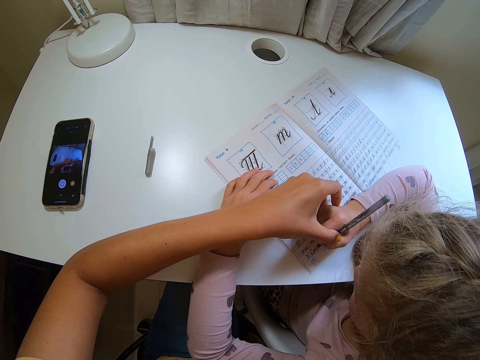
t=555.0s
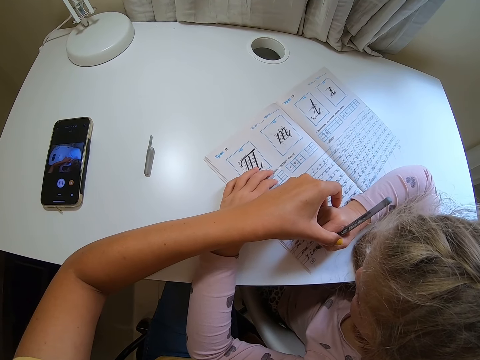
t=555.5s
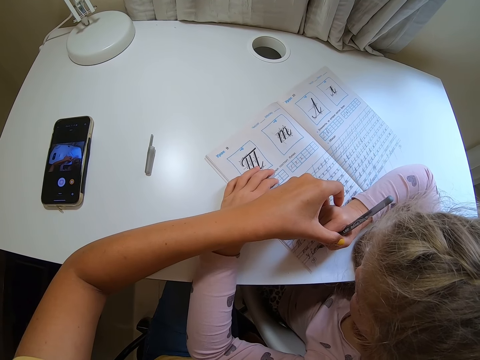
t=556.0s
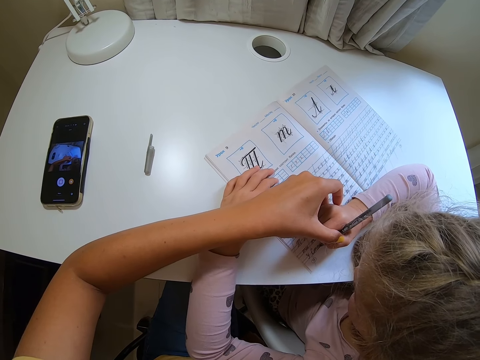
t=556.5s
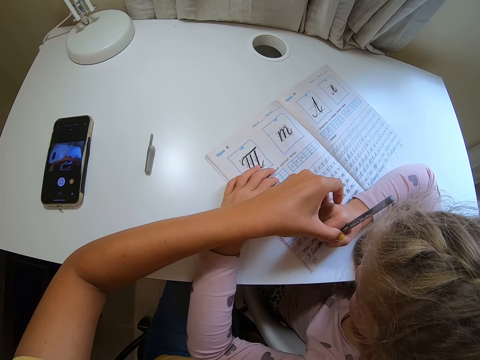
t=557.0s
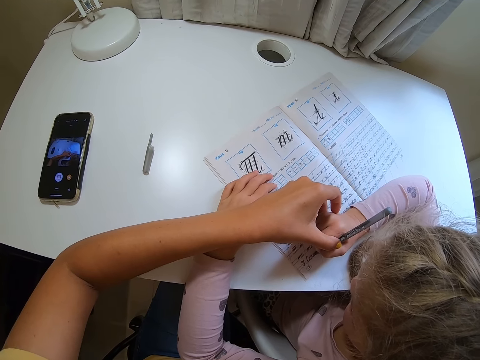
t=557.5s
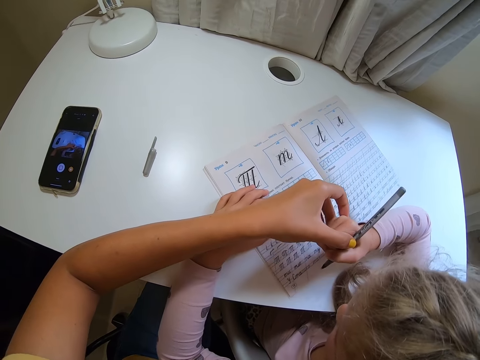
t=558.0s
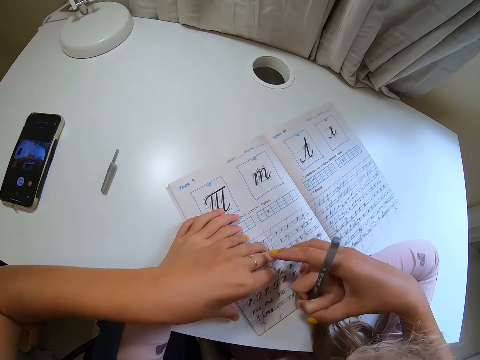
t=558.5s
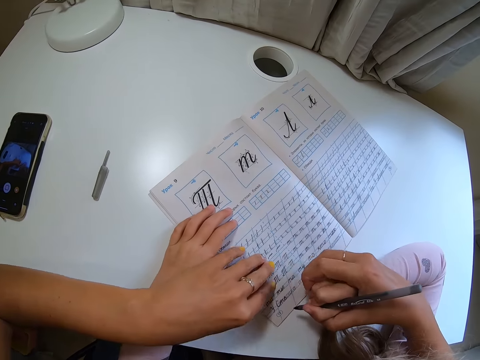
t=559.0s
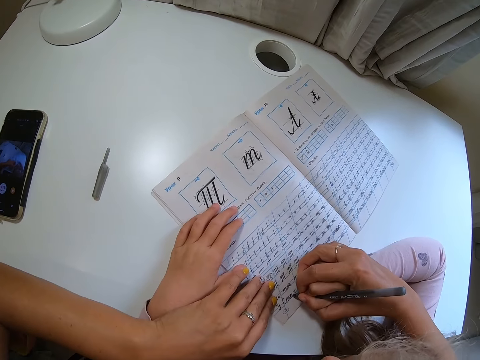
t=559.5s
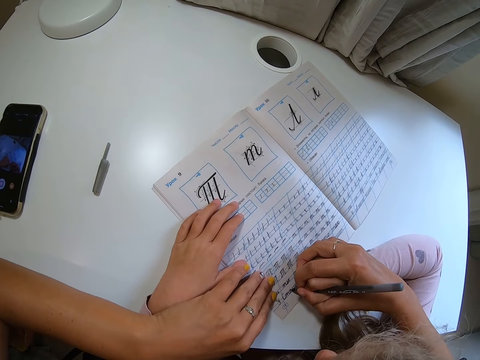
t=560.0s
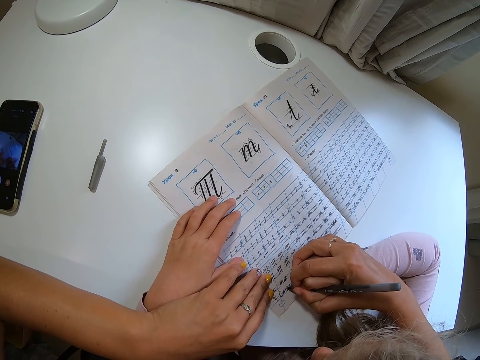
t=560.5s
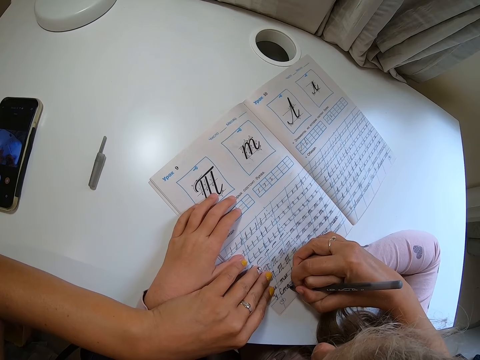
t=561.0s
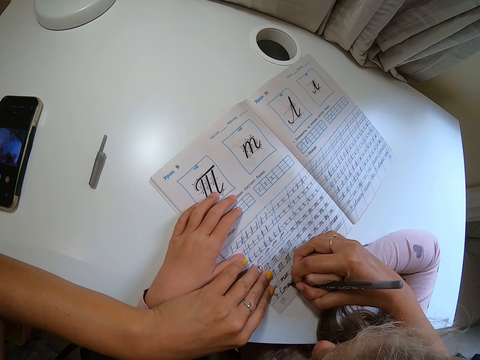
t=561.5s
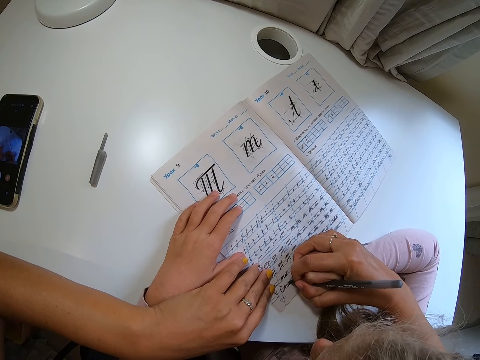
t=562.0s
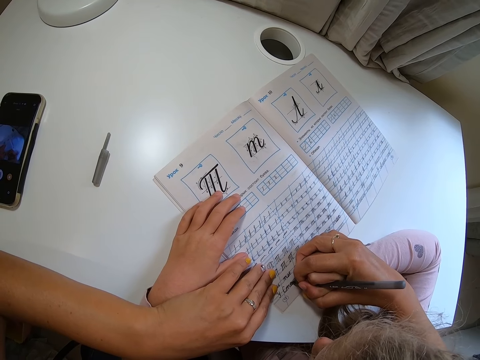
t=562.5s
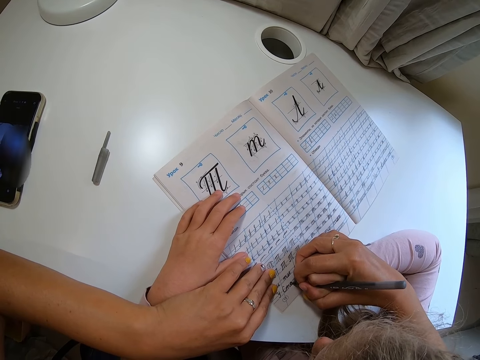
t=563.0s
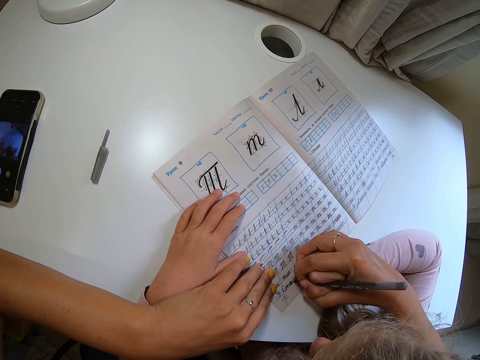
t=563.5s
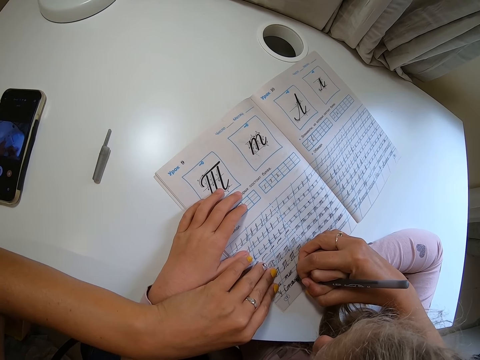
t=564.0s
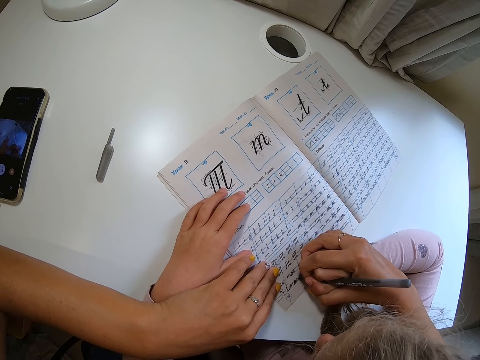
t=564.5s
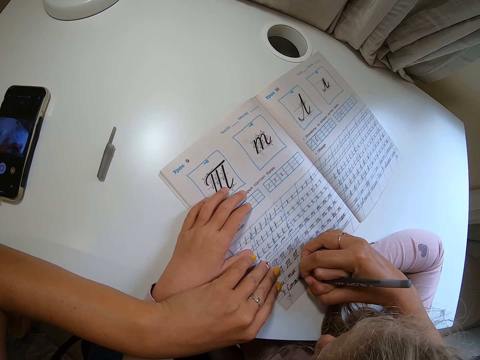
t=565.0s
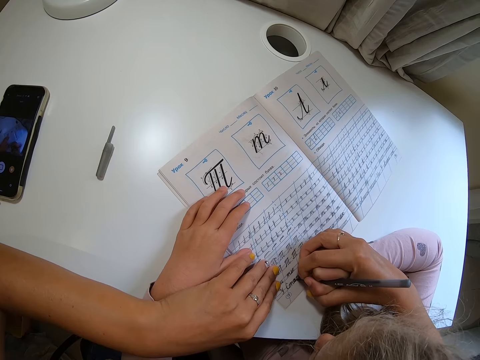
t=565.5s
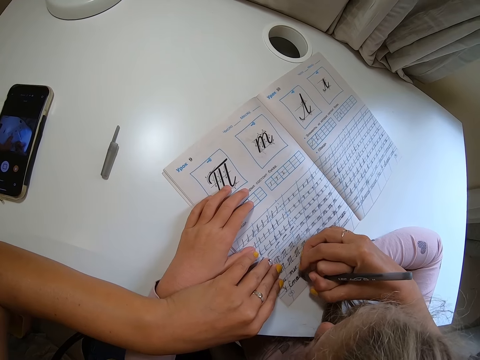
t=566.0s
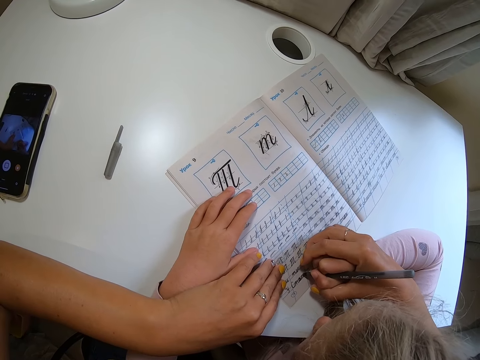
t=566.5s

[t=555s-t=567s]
A child lifts a pen. The camera wearer holds the right hand of the child with her right hand. She moves a book. The child writes on the book. The camera wearer writes on the book with the child.

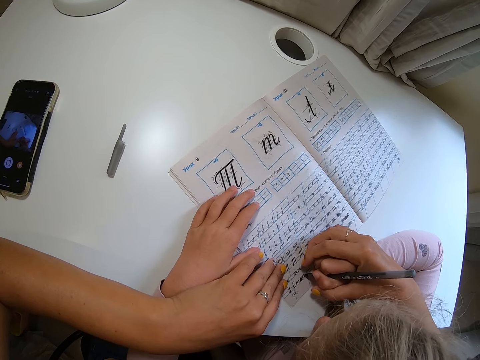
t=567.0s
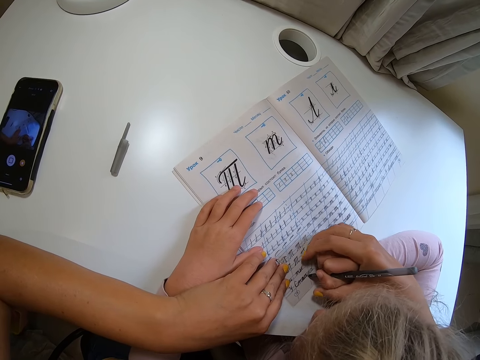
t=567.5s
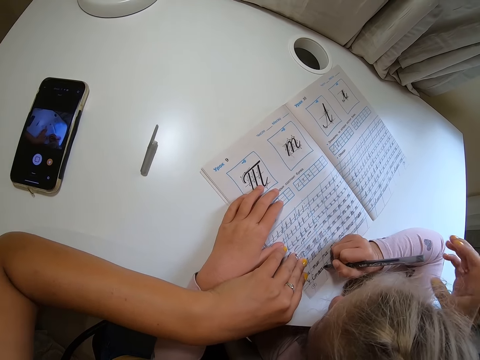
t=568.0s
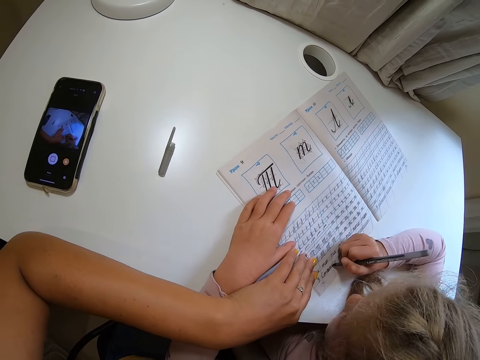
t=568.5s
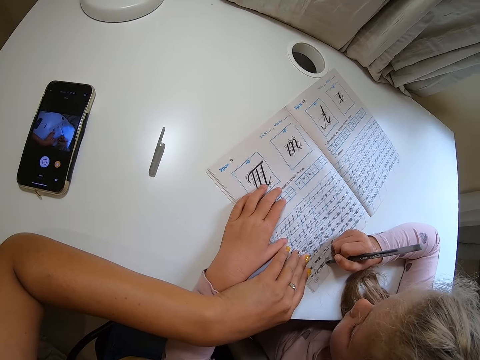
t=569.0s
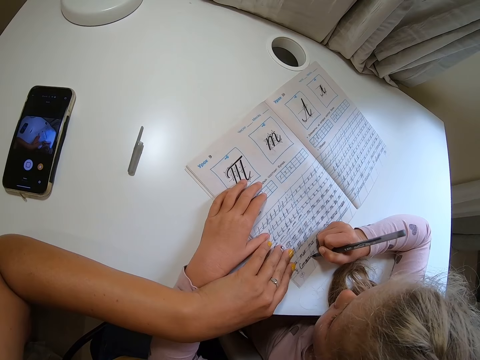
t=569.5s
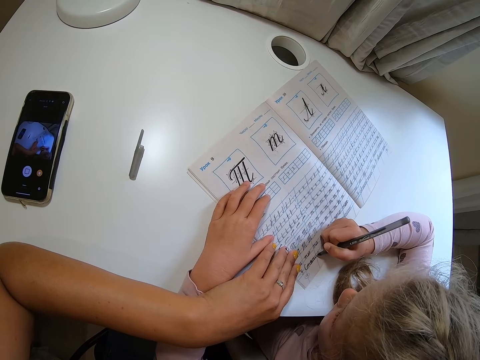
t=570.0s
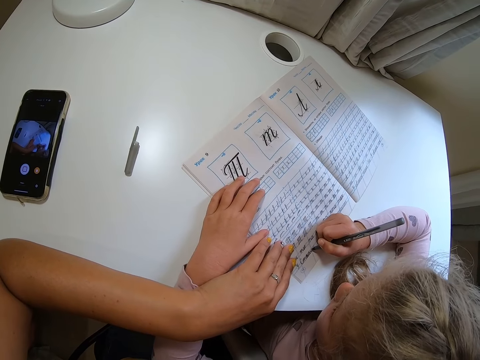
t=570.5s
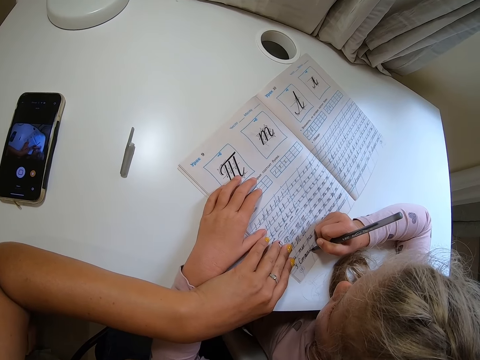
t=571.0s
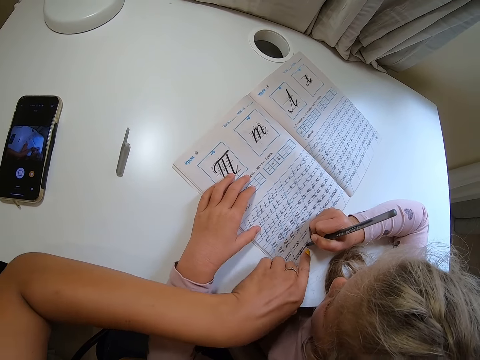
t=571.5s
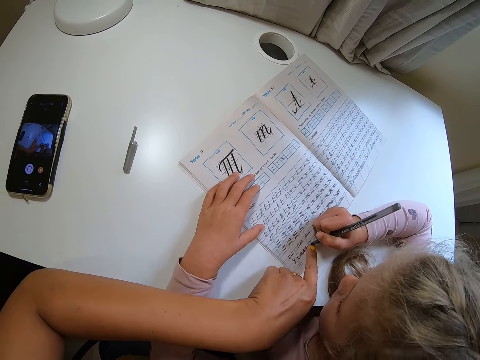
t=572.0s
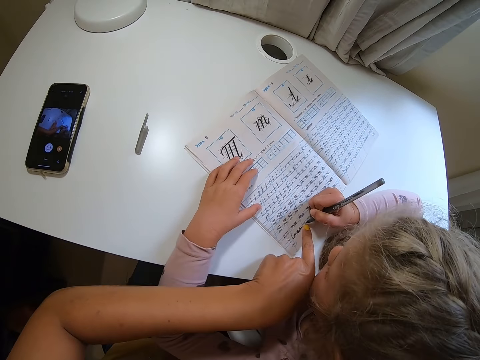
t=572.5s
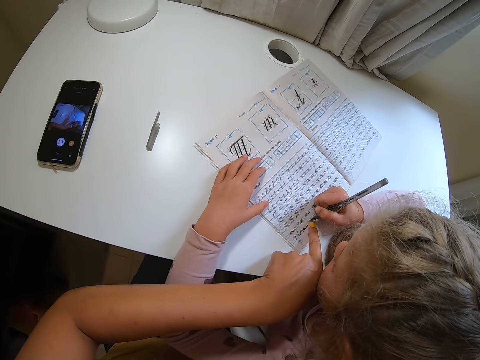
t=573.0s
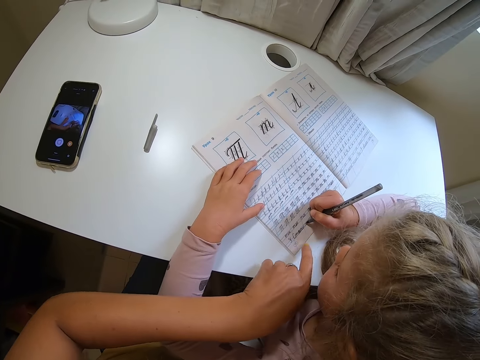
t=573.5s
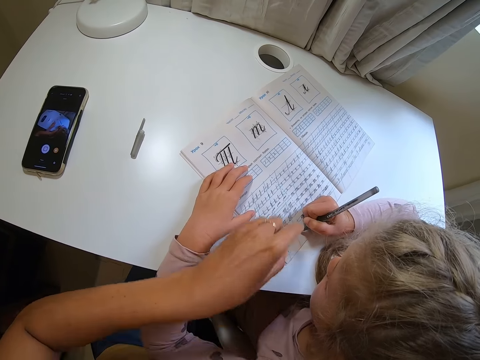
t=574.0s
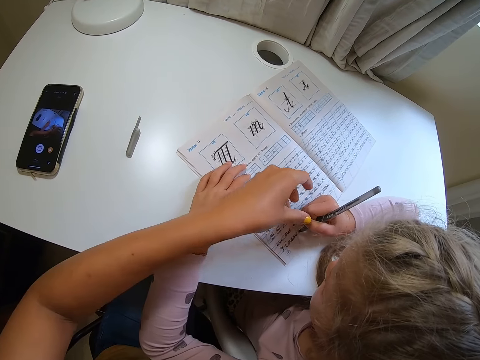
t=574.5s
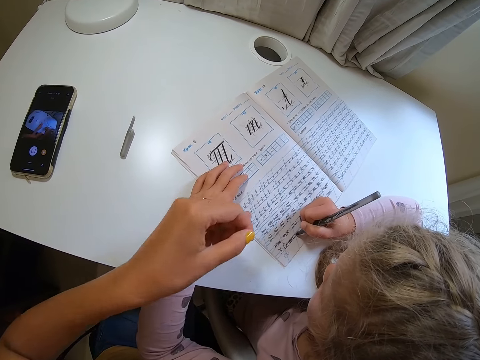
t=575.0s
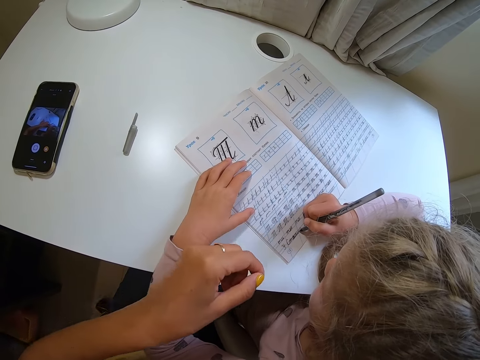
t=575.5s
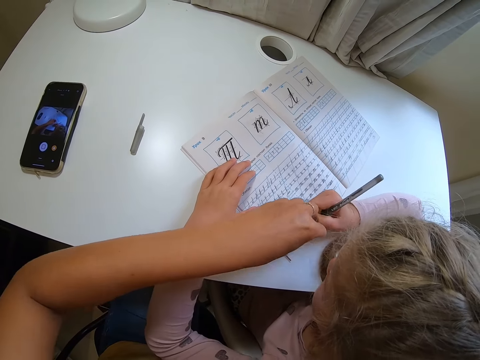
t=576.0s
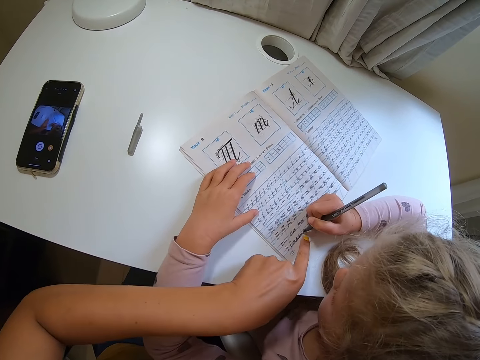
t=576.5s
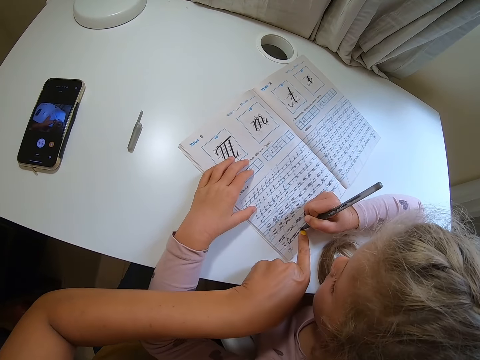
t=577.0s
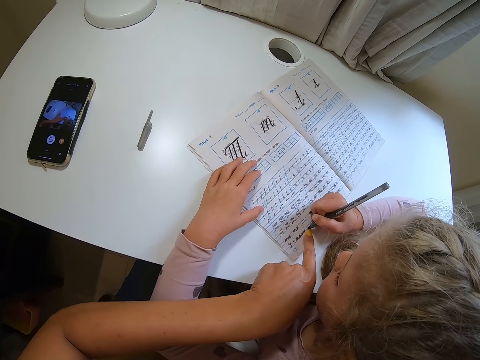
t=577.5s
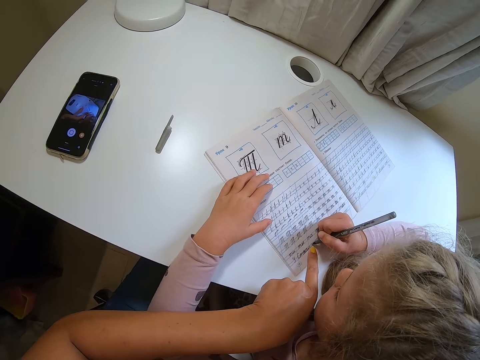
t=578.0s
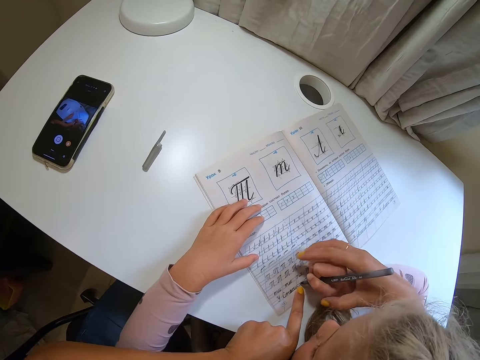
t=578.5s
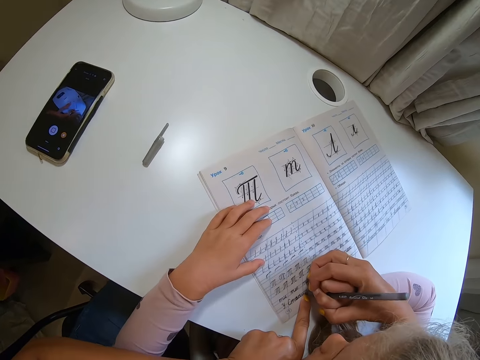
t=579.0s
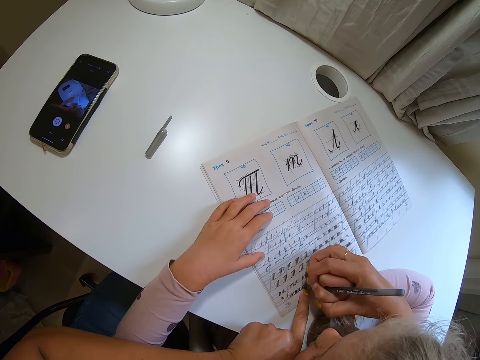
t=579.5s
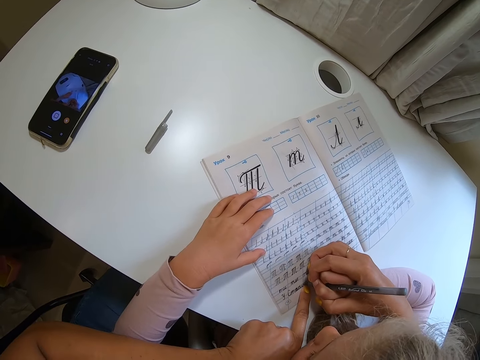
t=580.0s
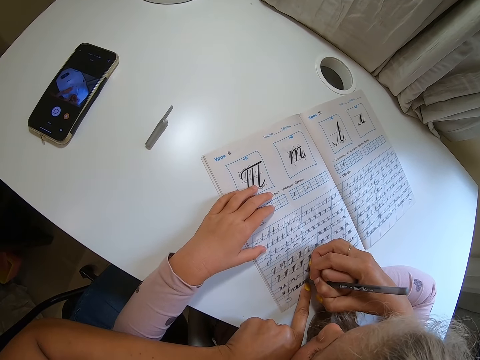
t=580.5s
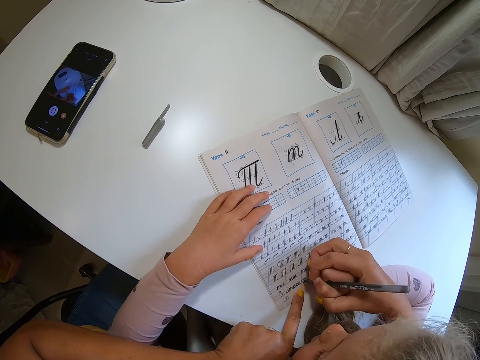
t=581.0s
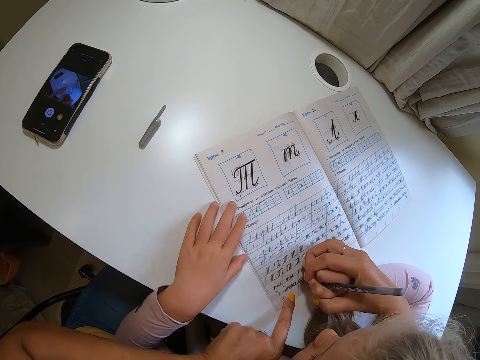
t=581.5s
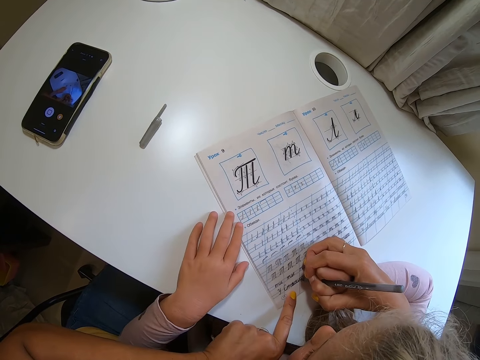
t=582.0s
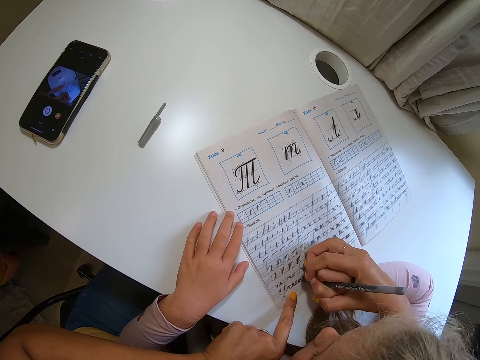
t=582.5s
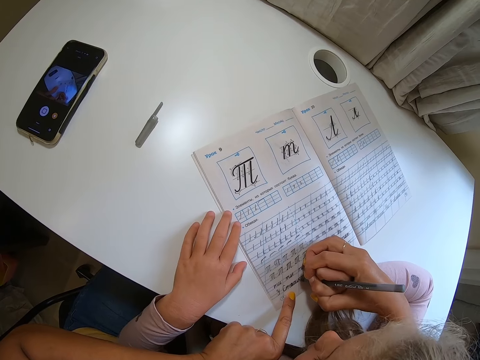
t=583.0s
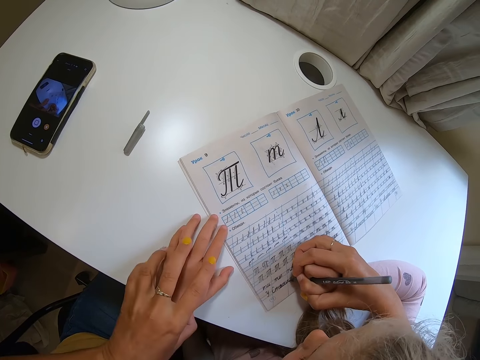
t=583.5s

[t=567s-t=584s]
The camera wearer releases her hand from a hand of a child. She points on a book. She touches a thumb of the child. She points on the book. She holds the child's hand. The child moves a hand.
